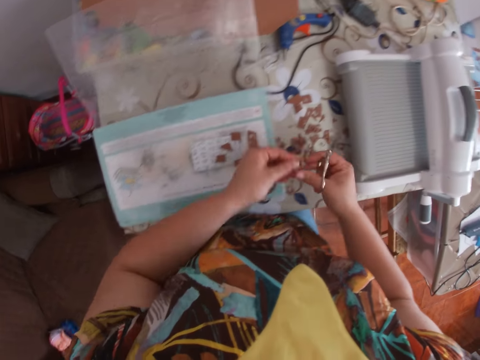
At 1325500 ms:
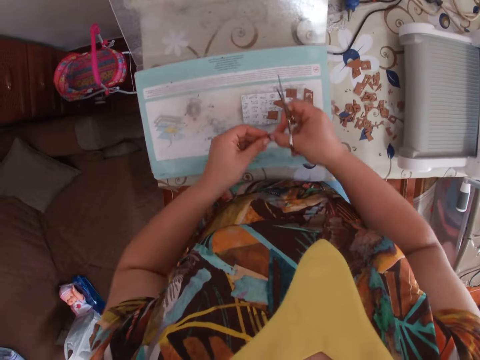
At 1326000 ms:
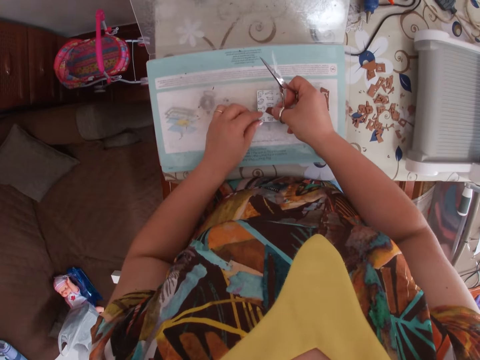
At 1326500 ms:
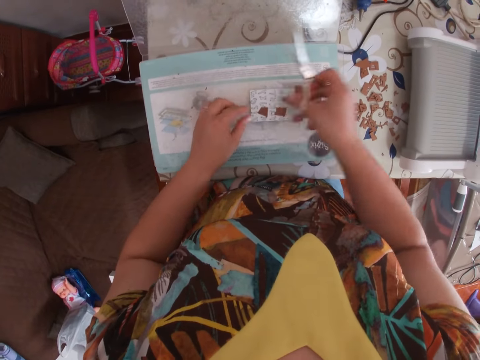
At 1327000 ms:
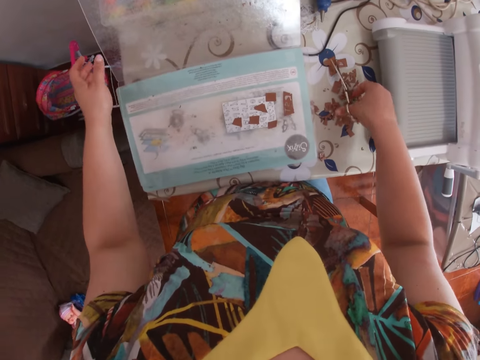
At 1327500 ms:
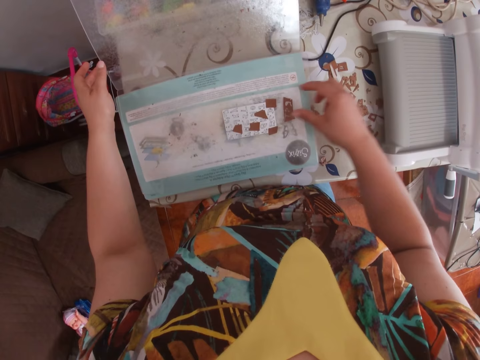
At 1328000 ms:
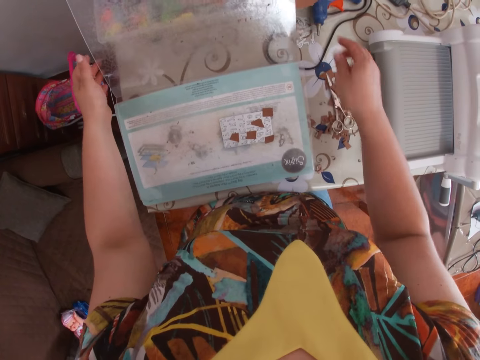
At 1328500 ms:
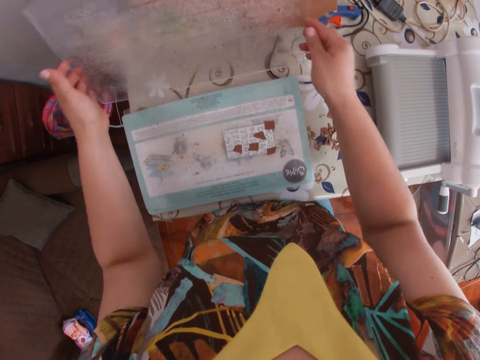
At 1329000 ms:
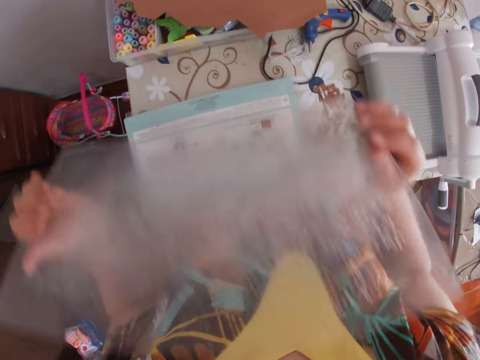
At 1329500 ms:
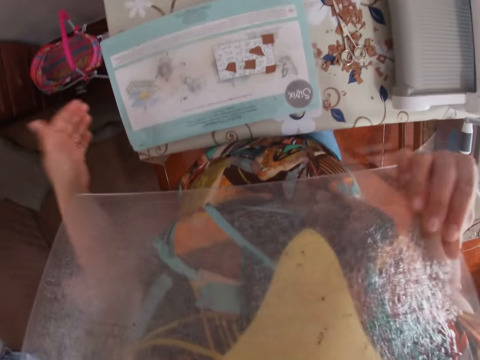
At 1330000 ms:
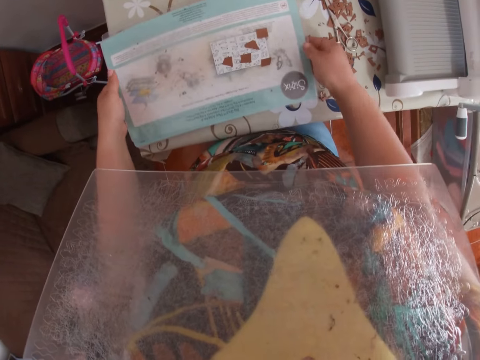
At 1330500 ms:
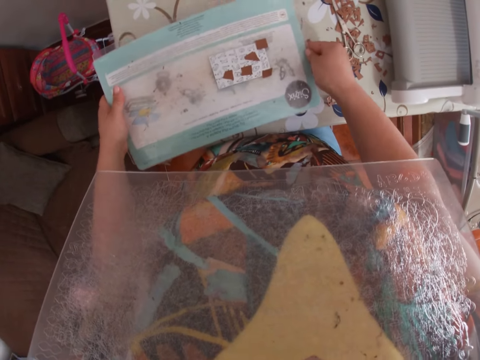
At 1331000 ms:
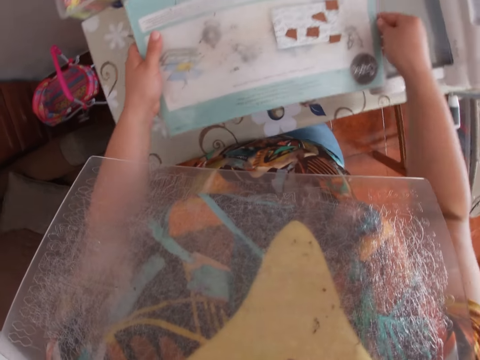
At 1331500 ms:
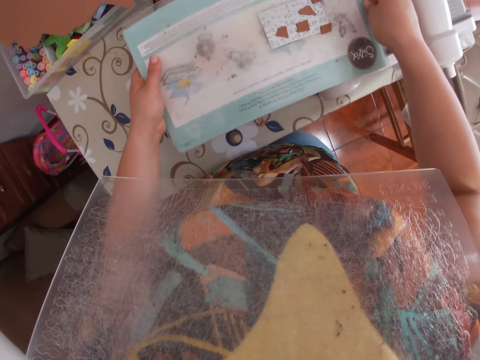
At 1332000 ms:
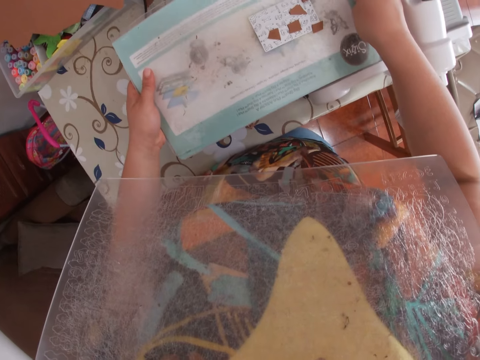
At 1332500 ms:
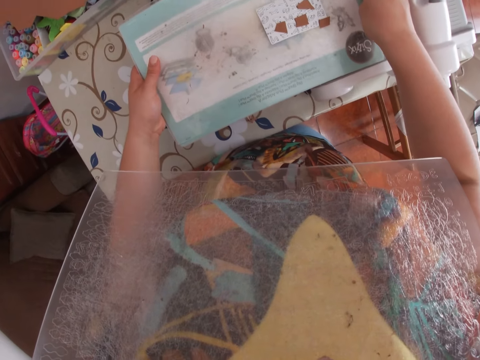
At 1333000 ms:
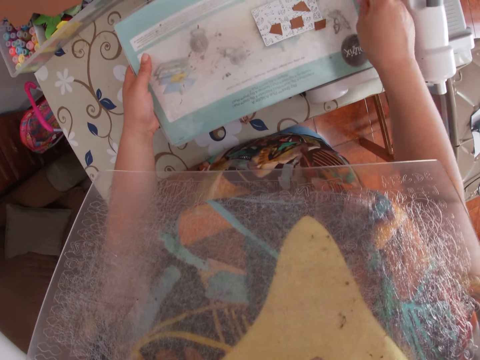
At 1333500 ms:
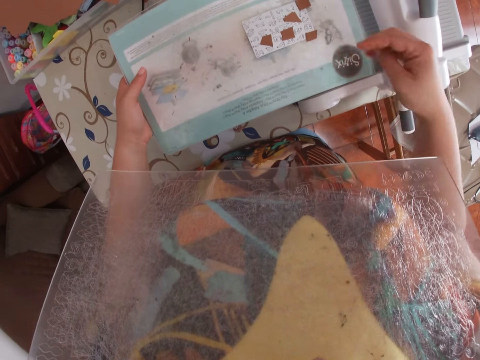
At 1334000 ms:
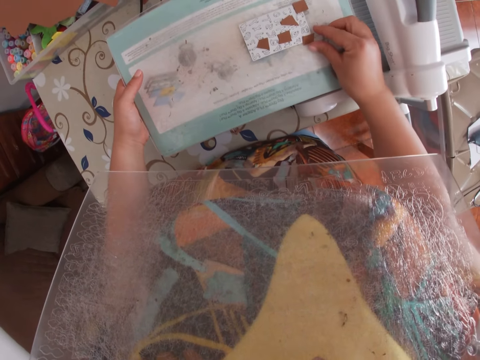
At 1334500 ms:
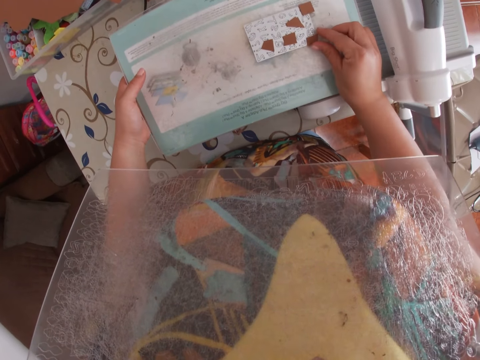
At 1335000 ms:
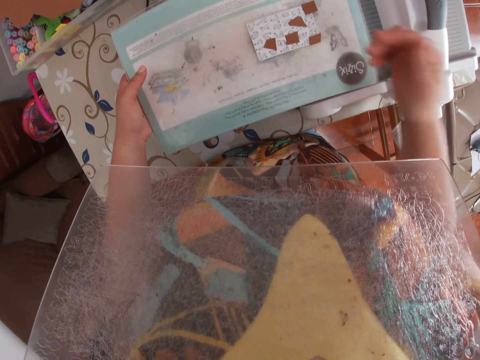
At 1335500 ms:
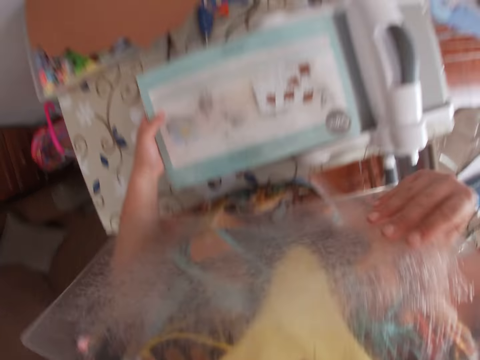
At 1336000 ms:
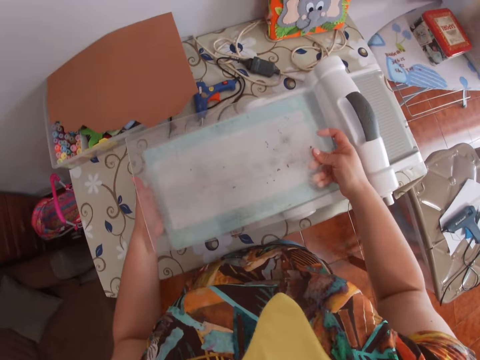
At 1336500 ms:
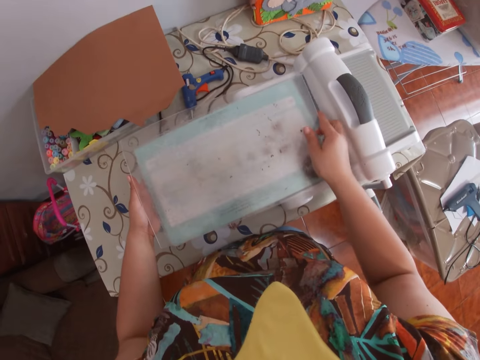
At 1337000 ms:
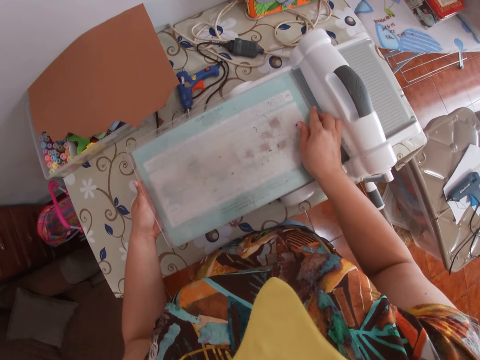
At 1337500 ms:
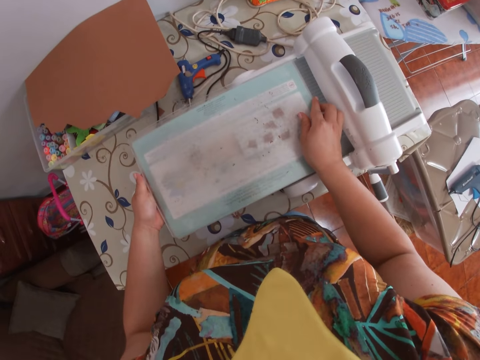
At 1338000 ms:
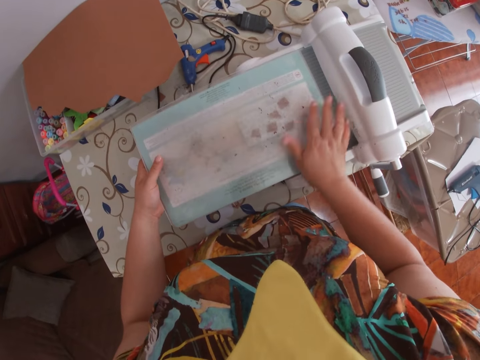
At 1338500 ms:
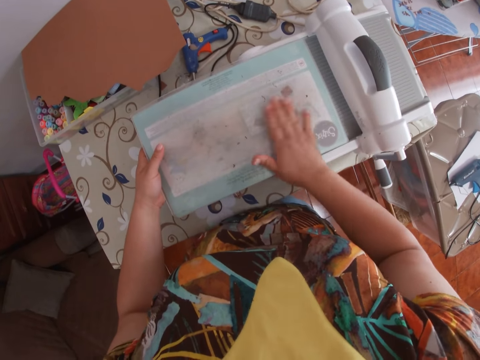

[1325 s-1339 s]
The camera wearer cuts the piece of cardboard with the scissors in her right hand. She holds the piece of cardboard with her right hand. She drops the piece of cardboard on the engraving tool. She drops the scissors on the table with her right hand. She carries a slip screen from the table with both hands. She picks up a plastic paper from the table. She carries the cutting pad with both hands. She picks up a paper from the table. She places the cutting pad in the die cutting machine. She places the inkpad onto the embossing machine with both hands. She puts cotton paper on the rolling machine. She adjusts a small thick piece of paper on the acrylic block with her right hand. She removes the glass part of the inkpad from between her chin and neck with her right hand. She places the glass part of the inkpad onto the inkpad with her right hand. She covers the cotton paper with the plastic paper.

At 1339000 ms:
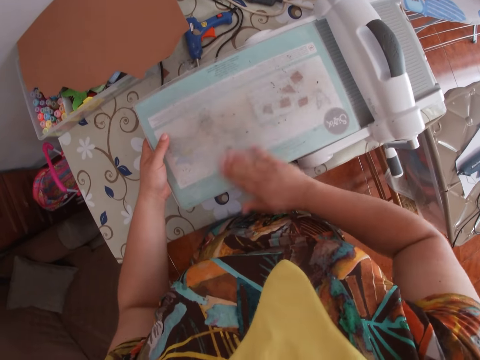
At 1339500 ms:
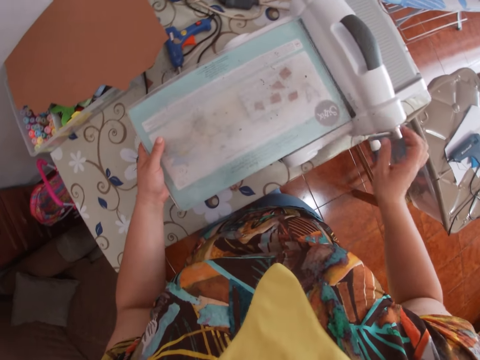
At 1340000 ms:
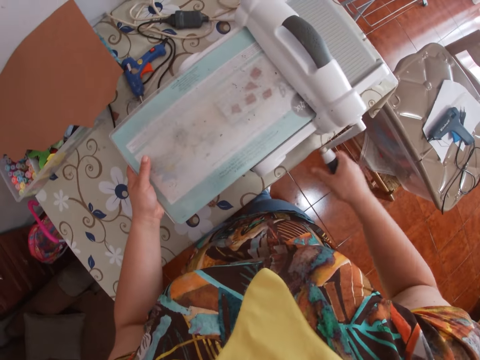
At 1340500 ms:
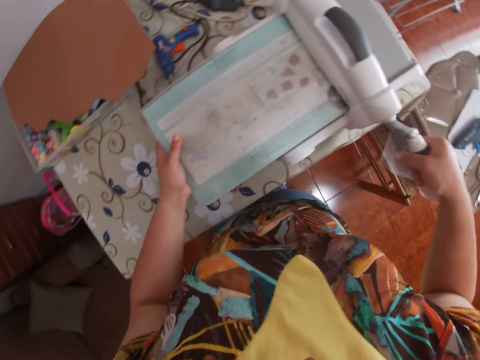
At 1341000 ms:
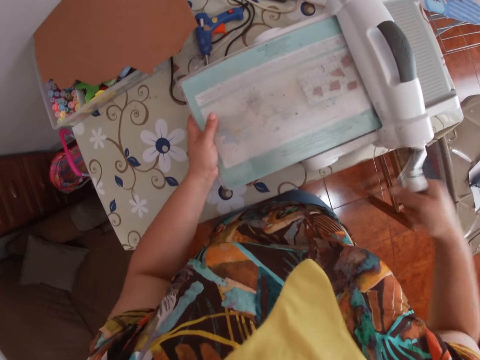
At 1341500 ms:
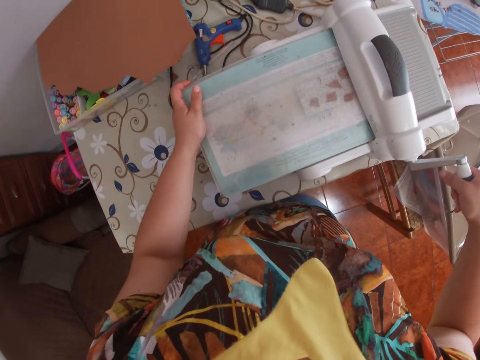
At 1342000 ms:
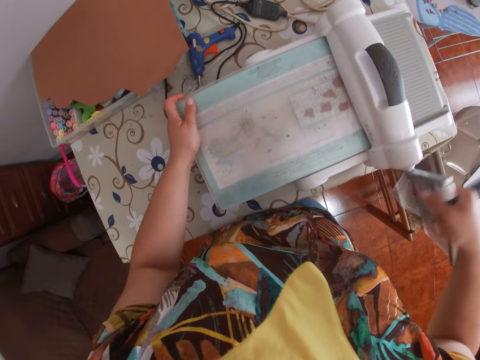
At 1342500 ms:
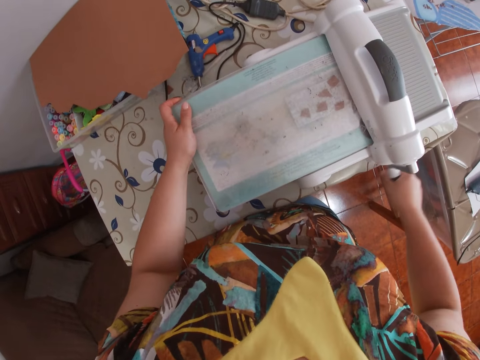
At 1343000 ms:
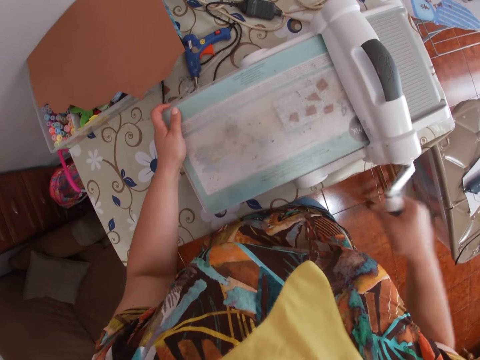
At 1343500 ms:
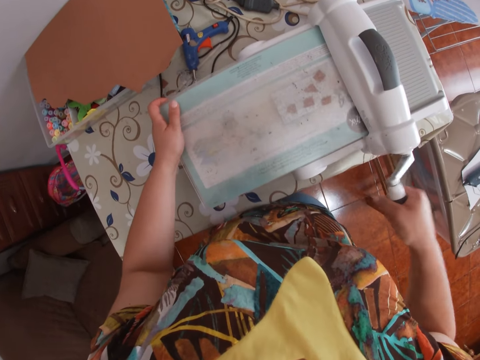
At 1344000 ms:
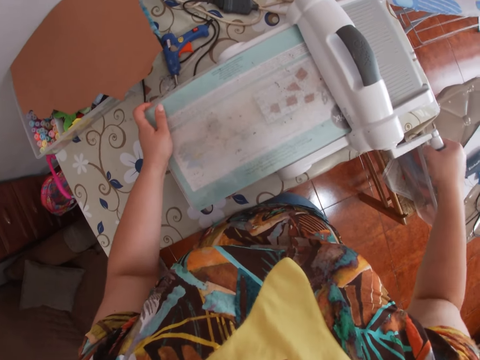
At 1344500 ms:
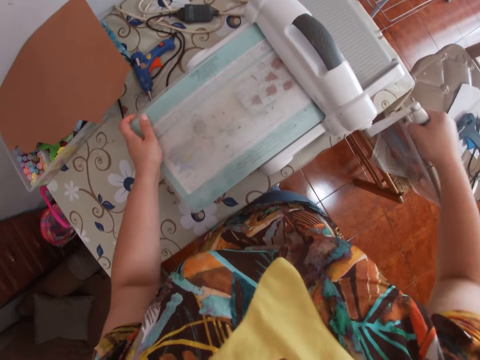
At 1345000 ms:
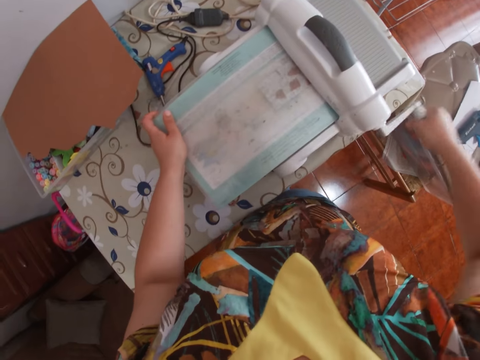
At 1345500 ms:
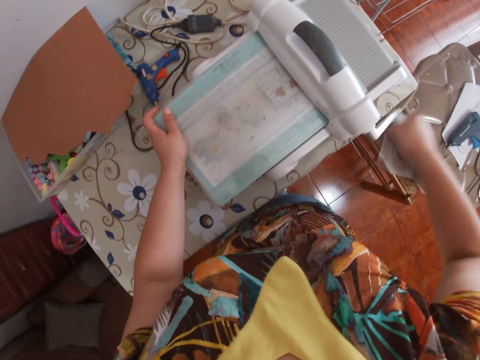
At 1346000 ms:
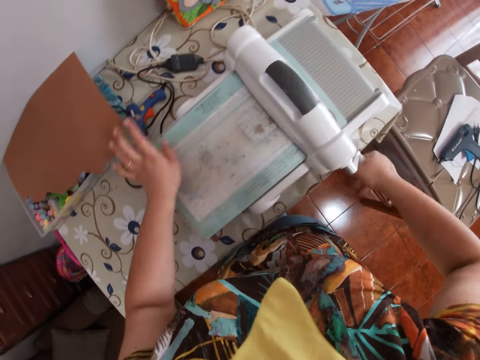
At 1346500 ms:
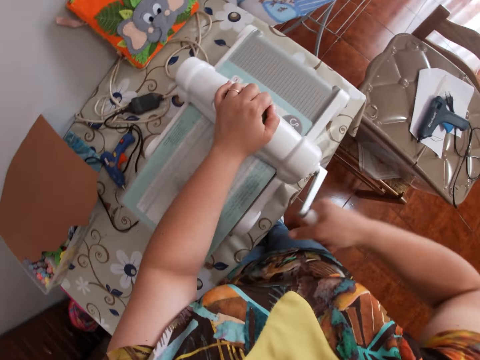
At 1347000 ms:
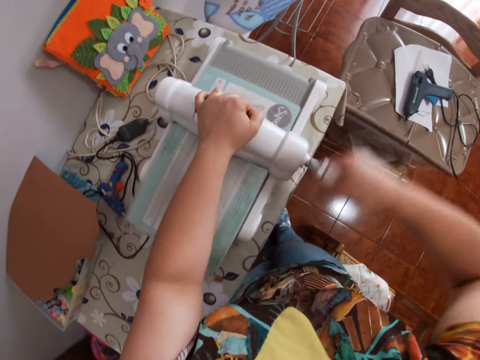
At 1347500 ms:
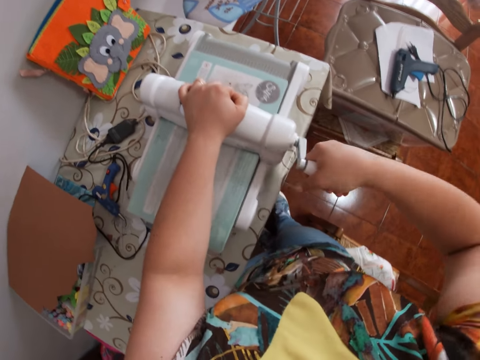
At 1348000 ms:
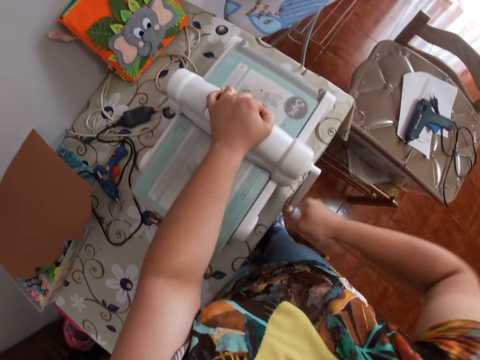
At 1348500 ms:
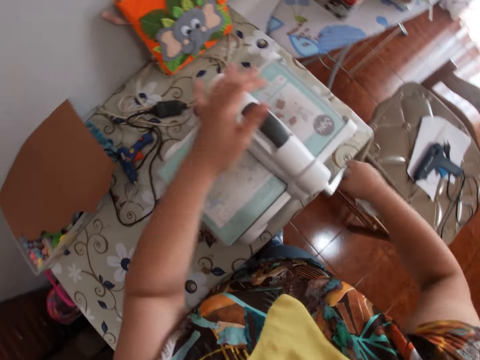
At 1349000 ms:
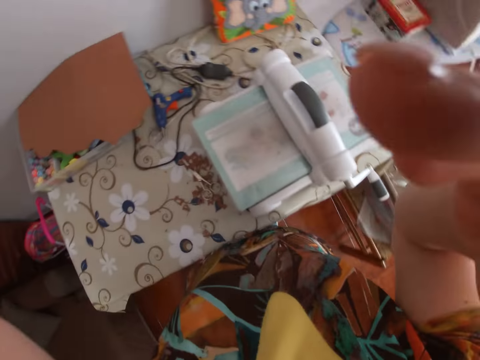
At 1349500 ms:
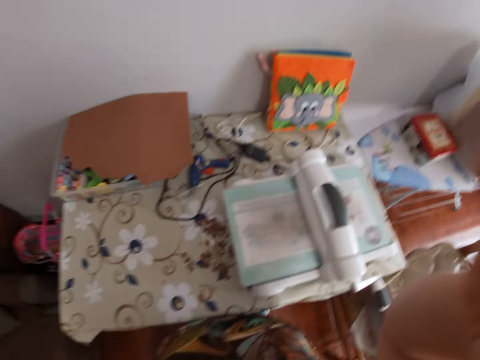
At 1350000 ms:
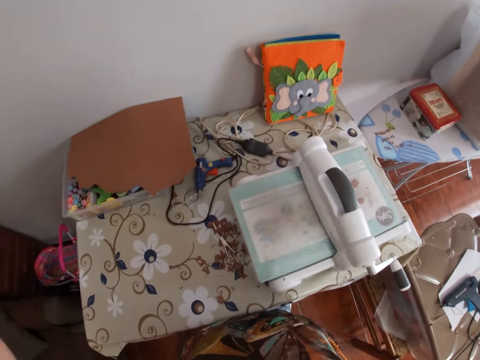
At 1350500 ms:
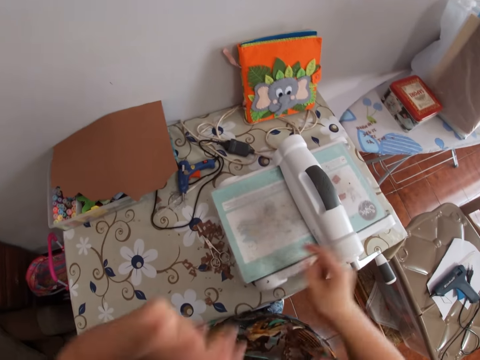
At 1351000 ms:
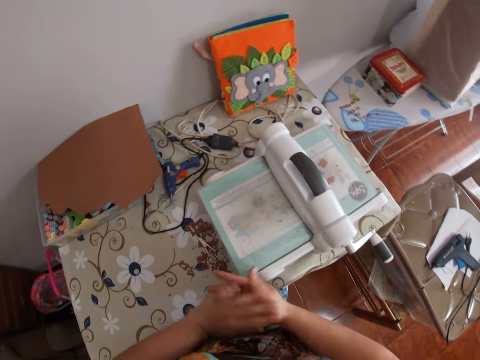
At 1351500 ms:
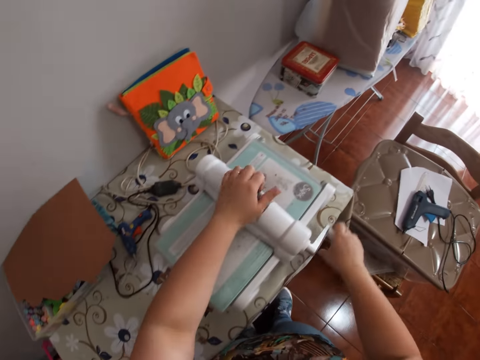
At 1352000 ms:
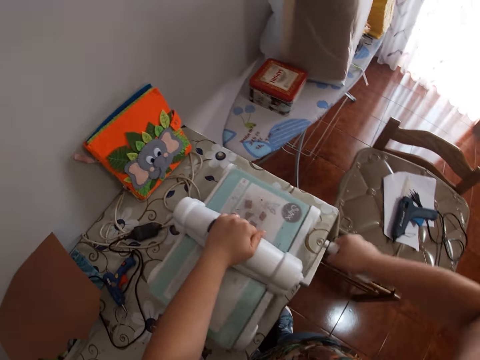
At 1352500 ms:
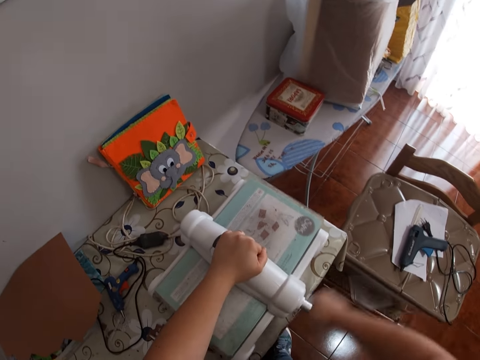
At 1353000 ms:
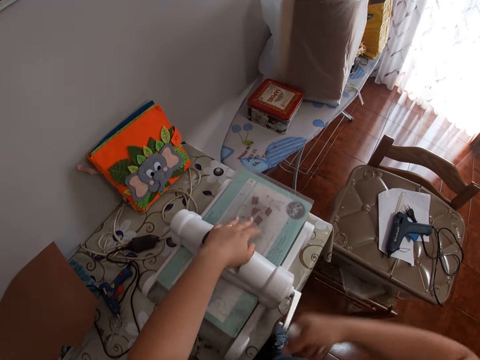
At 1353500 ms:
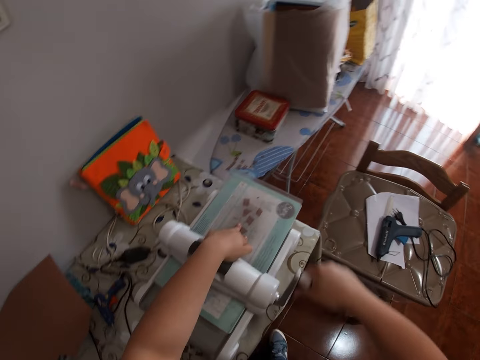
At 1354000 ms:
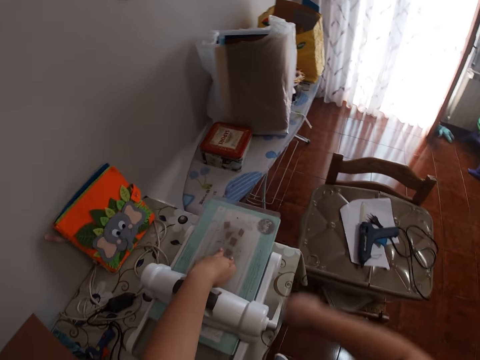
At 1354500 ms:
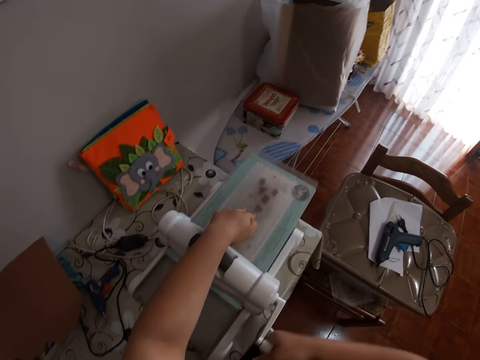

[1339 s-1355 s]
The camera wearer adjusts the glass on the inkpad with both hands. She wipes the paper with her hand. She rolls the roller handle of the embossing machine with her right hand. She puts the inkpad through the embossing machine with her left hand. She passes the paper on the rolling machine. She places her left hand on the handle of the embossing machine. She touches her camera with both hands. She raises her hands. She swipes dirt off the embossing machine with her right index finger. She dusts her hands together. She rolls the roller handle of the embossing machine with her right hand. She places her left hand on the handle of the embossing machine. She uses her left hand as a brace for the inkpad on the embossing machine.
